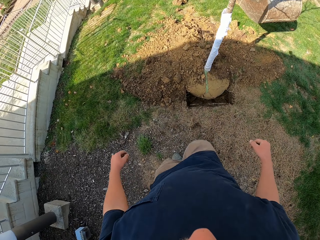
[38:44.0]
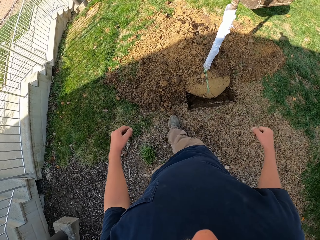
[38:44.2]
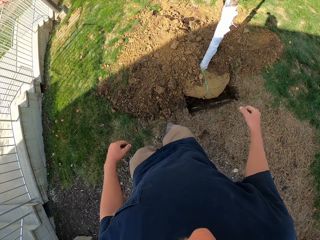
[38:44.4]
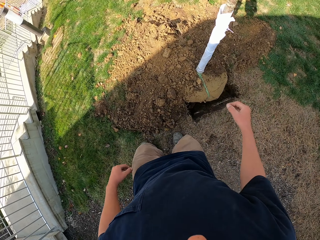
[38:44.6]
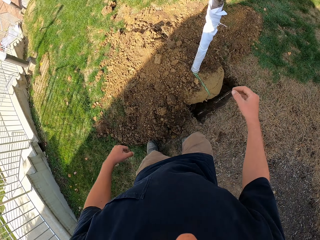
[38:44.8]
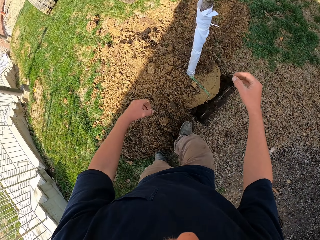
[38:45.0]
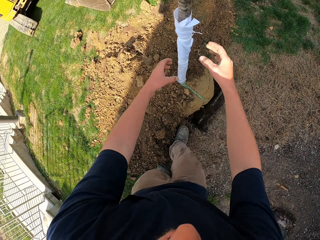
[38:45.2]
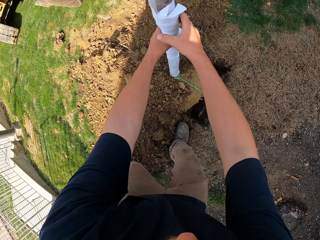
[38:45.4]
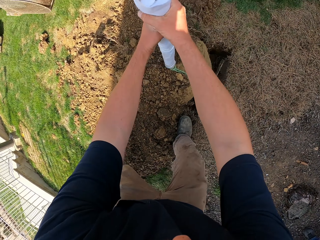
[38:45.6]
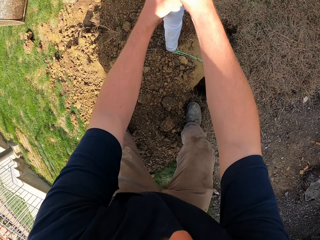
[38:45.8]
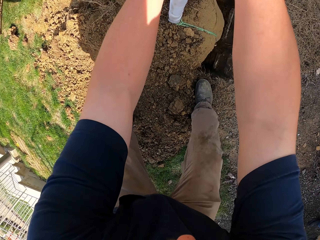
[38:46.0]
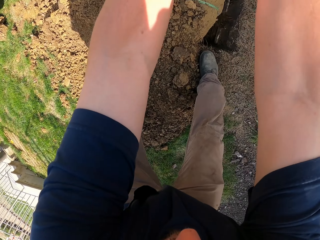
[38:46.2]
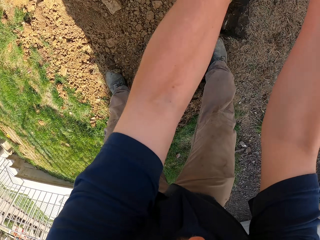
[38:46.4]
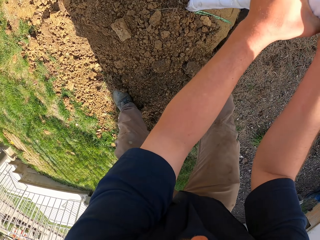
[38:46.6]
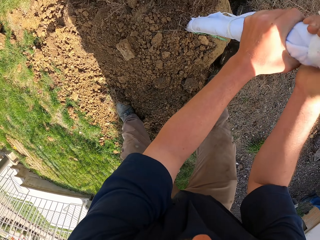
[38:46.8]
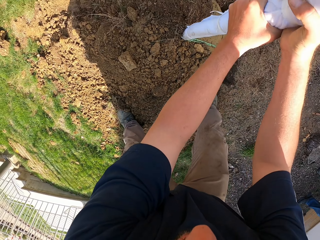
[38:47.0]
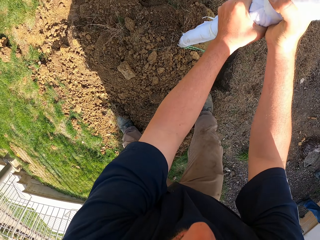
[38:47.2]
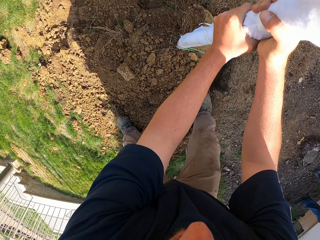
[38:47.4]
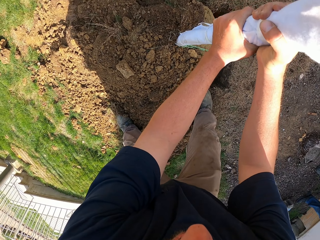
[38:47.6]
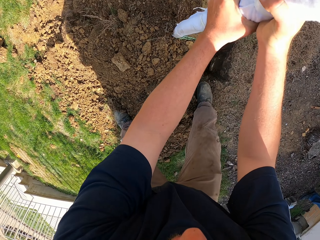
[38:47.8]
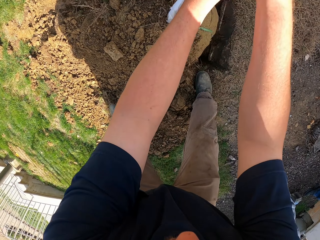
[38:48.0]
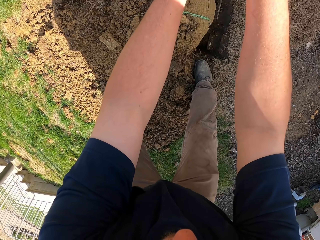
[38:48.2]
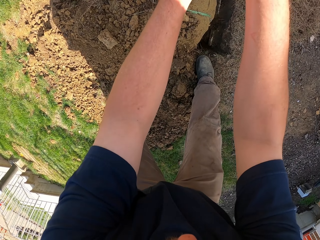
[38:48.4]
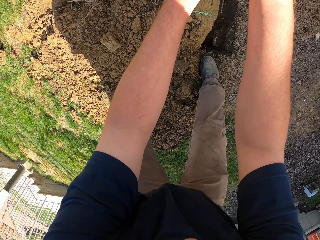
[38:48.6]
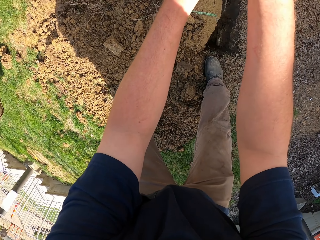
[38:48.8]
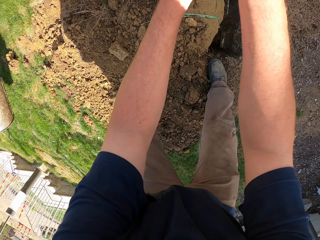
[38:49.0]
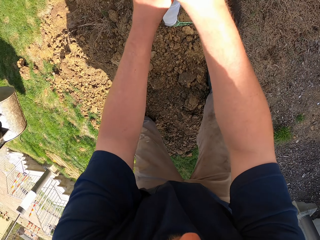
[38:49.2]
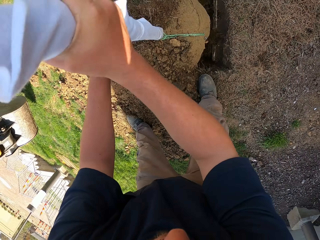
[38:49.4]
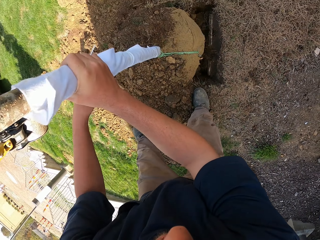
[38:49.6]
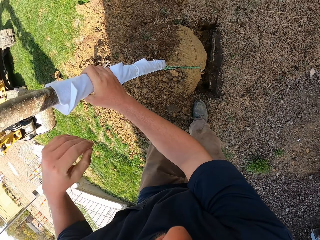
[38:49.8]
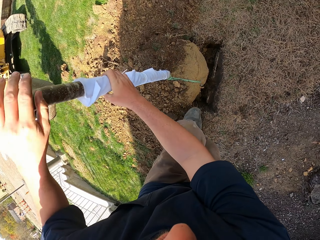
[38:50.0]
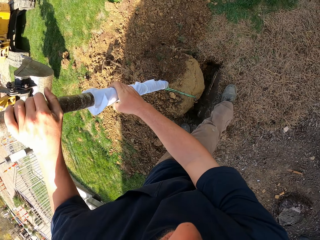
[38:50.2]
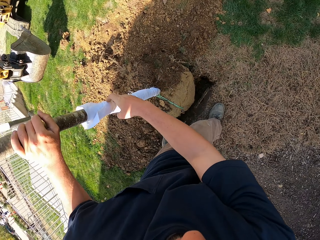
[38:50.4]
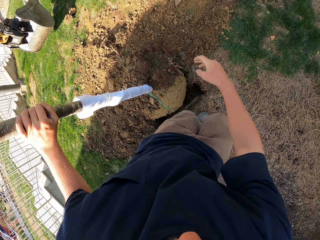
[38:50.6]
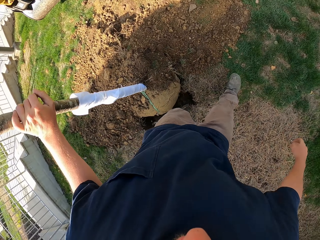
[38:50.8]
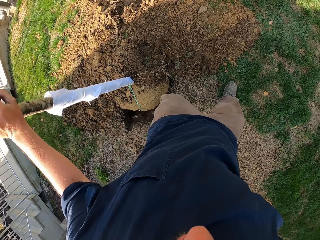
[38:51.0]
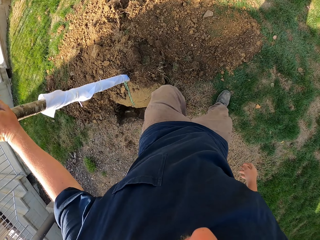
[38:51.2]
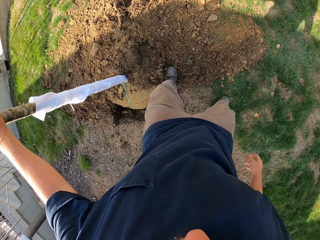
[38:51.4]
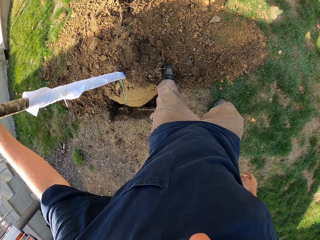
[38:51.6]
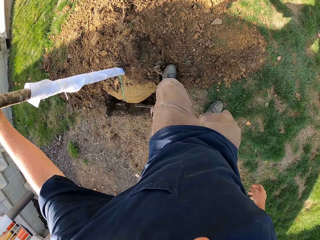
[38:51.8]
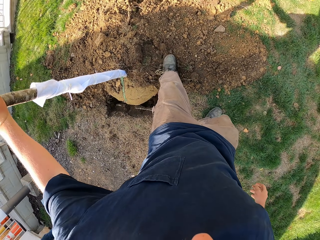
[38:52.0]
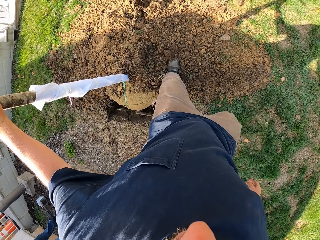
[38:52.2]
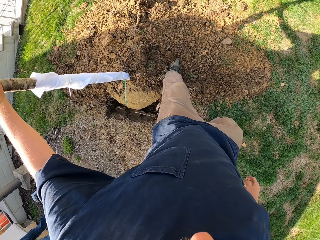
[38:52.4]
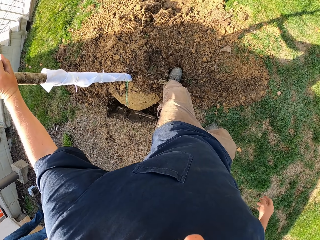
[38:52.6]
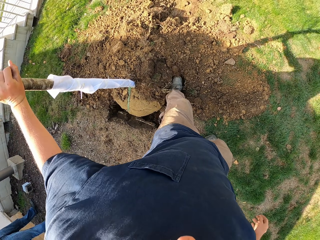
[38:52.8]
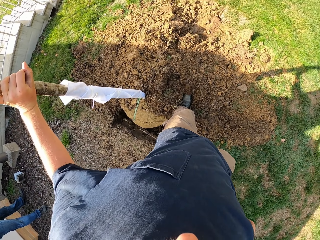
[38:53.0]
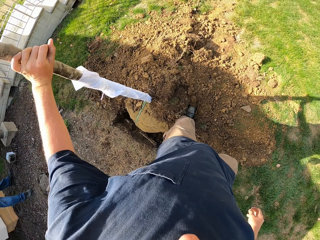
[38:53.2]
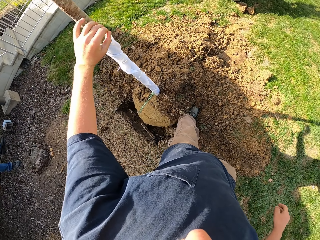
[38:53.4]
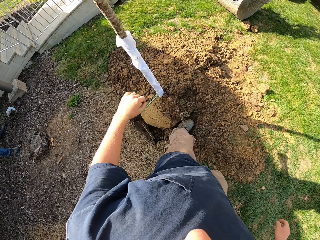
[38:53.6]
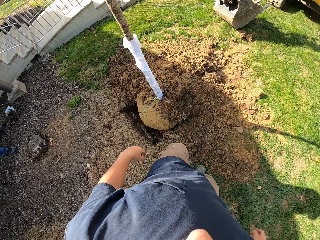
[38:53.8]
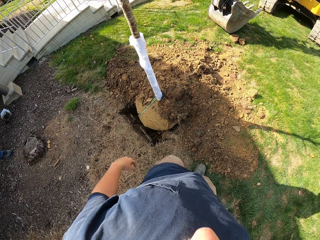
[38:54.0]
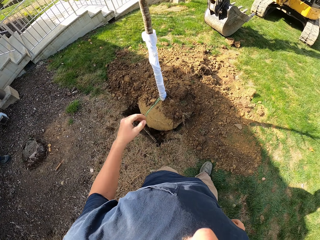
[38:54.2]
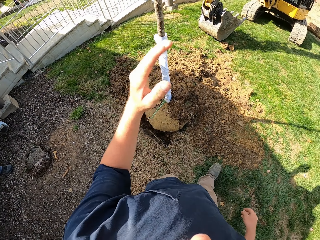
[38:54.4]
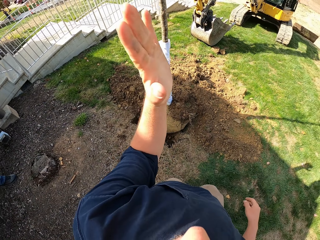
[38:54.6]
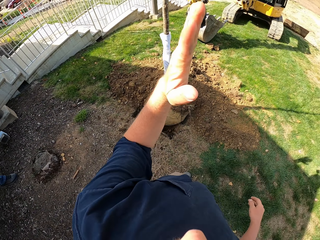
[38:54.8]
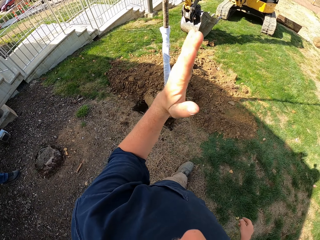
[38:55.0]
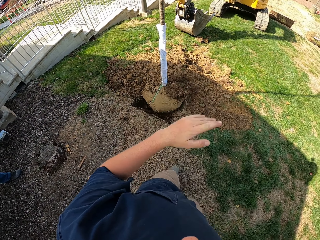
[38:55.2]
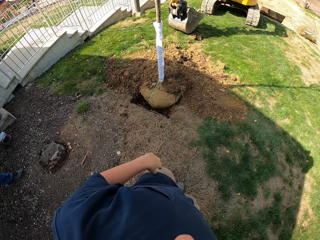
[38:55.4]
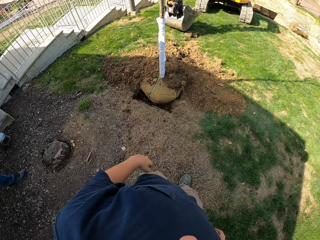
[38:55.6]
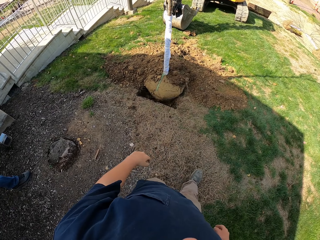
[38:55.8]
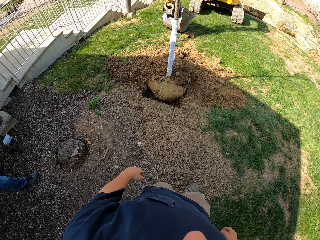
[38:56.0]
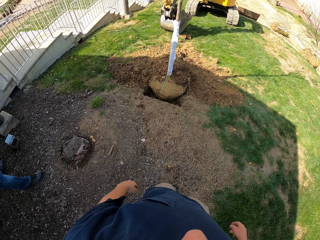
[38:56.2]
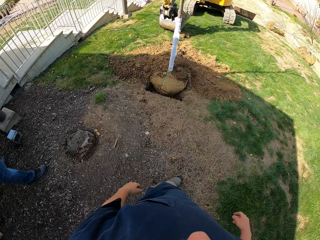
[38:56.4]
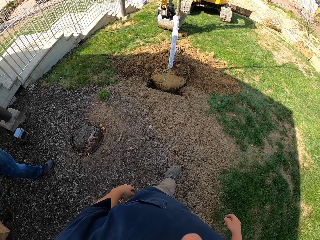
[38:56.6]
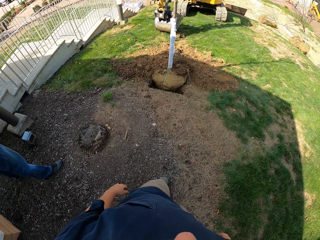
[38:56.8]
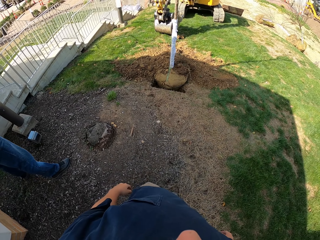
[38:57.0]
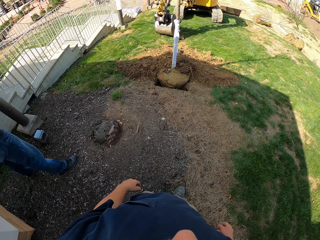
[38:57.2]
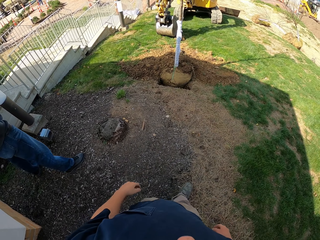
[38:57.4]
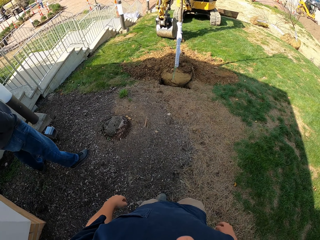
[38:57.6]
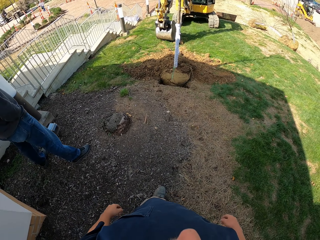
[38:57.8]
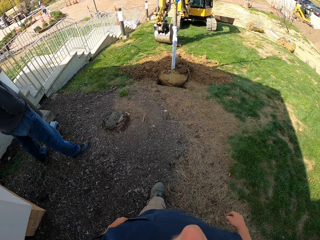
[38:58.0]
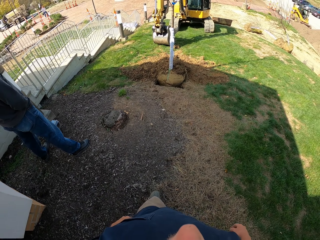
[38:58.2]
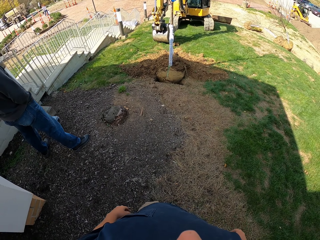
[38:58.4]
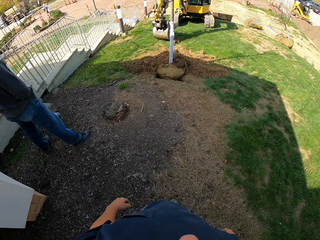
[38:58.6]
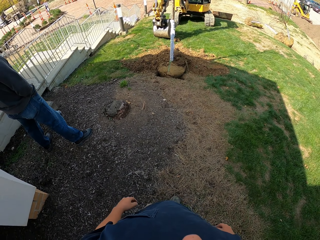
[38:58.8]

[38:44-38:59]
The camera wearer touches the tree. They hold a tree plant. They push the soil with the leg. They step on the soil. They converse with the driver. They lift up the hand. They walk around the garden.

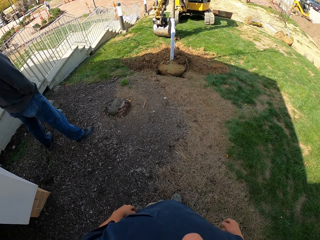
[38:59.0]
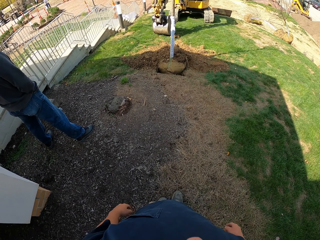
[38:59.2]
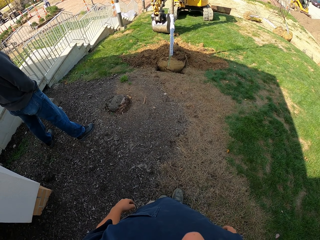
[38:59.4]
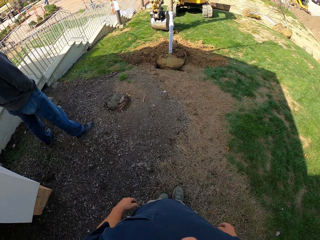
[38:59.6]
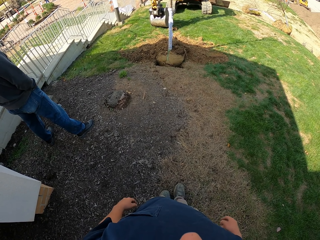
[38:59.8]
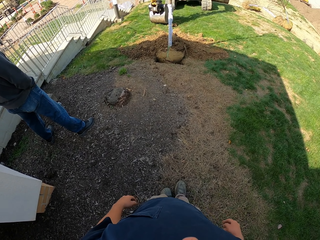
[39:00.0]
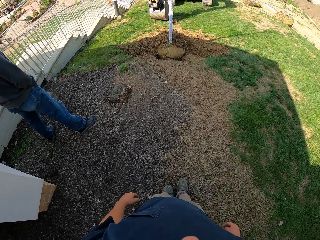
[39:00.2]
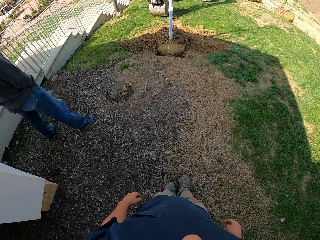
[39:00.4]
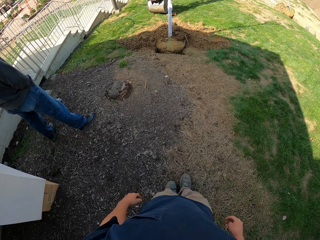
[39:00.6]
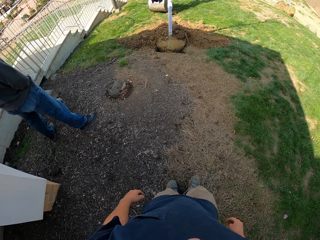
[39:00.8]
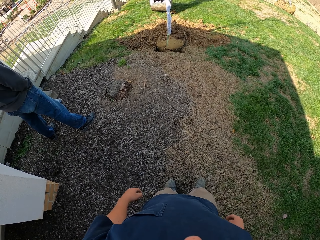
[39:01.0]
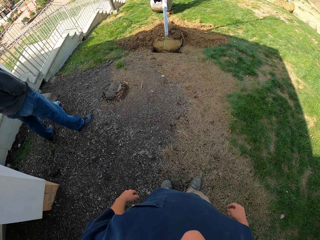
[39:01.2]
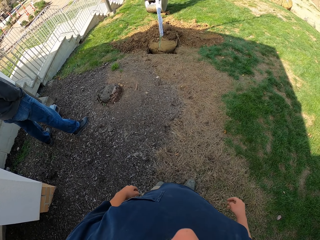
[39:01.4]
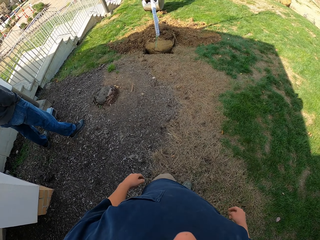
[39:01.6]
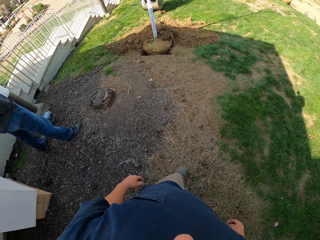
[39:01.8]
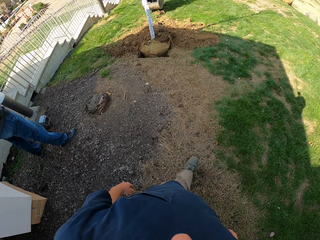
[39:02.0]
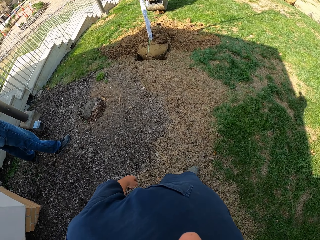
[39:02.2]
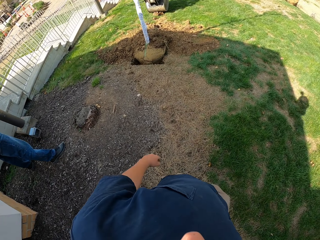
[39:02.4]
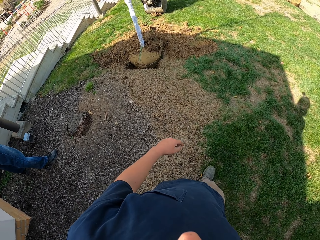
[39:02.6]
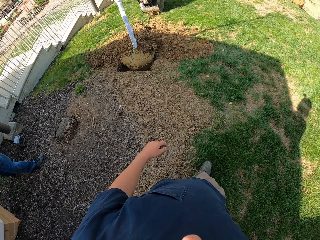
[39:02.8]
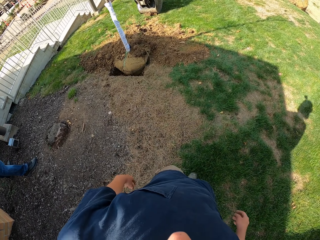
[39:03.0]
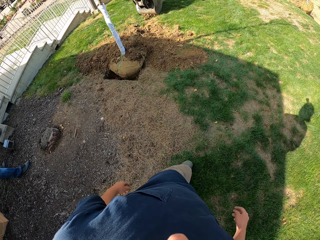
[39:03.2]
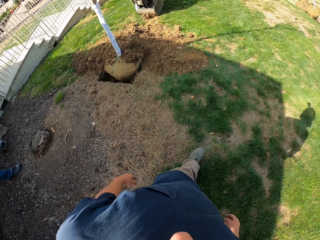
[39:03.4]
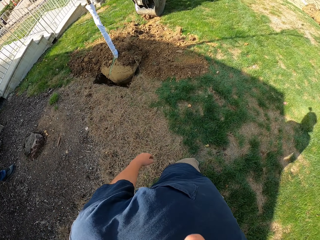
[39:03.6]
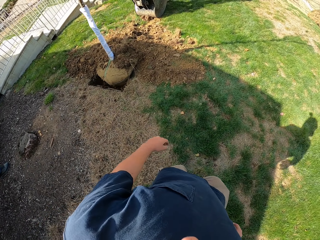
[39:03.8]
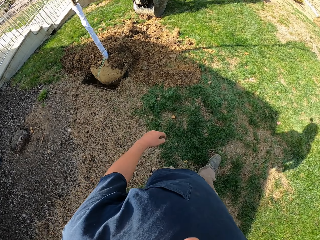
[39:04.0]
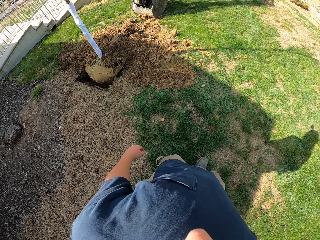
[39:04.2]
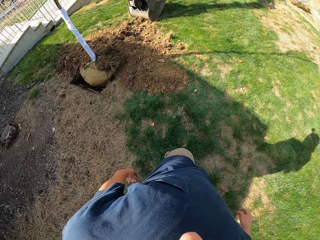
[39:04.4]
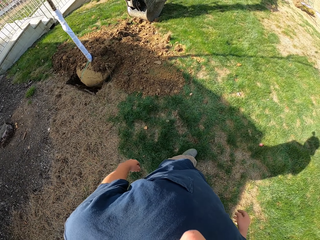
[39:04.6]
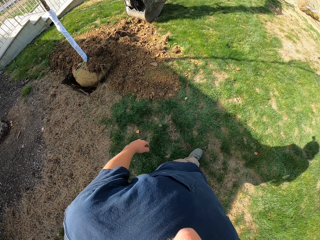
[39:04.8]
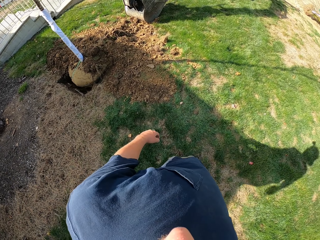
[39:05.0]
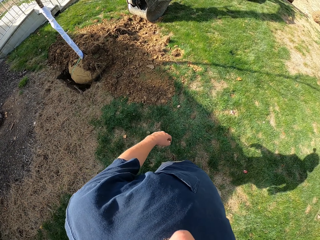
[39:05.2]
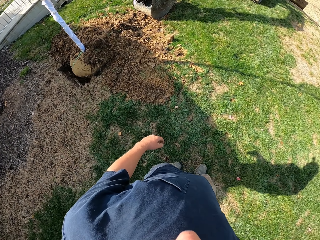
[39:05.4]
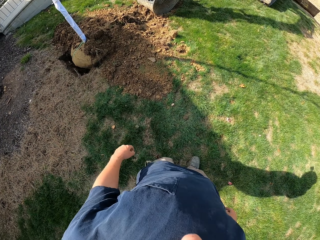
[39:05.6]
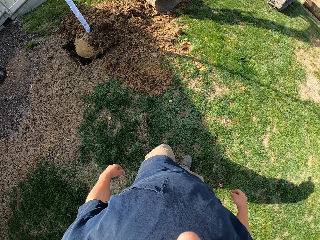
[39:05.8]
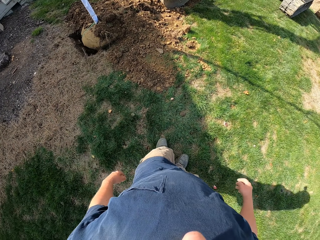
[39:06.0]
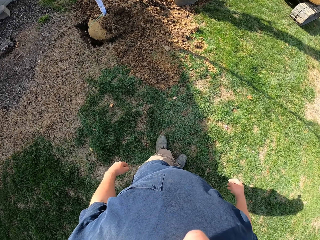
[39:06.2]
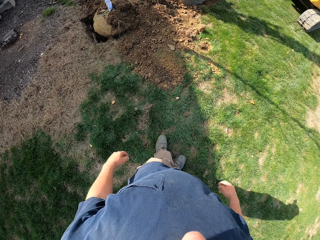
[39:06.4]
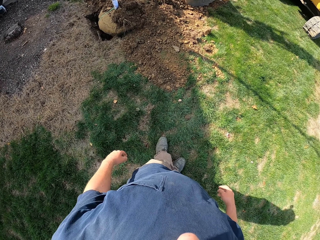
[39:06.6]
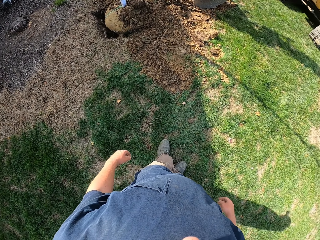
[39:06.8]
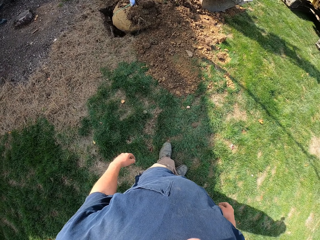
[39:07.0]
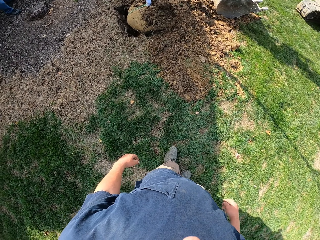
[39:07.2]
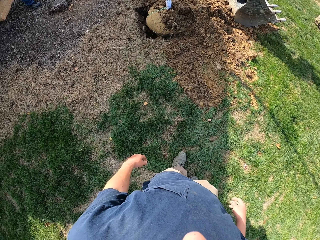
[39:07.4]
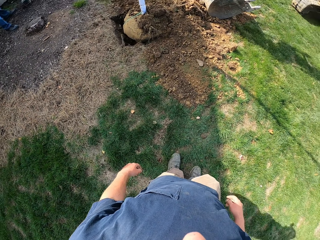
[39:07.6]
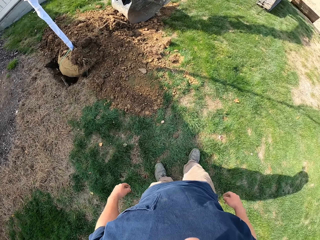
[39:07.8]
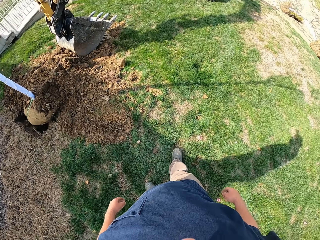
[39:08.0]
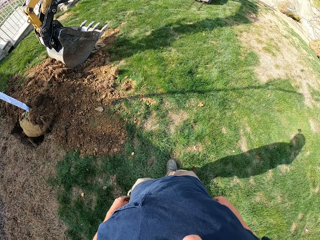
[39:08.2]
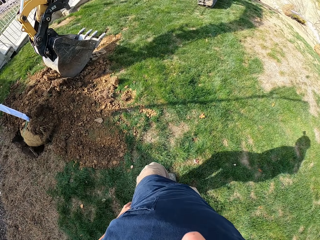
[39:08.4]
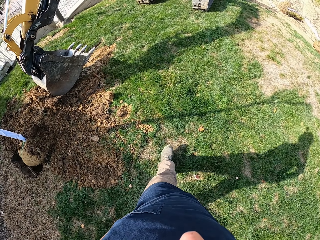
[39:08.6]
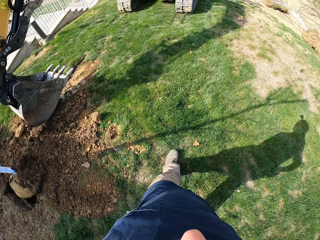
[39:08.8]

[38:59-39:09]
The camera wearer stands up.
